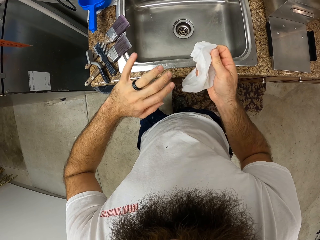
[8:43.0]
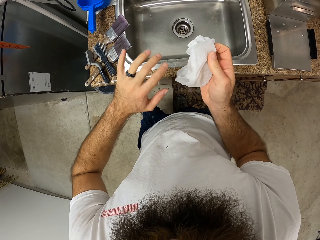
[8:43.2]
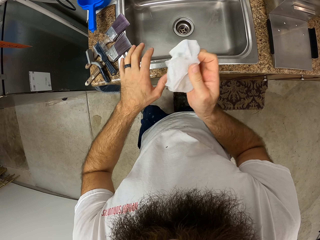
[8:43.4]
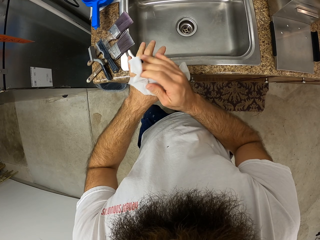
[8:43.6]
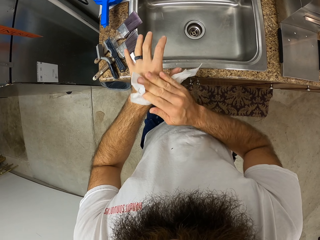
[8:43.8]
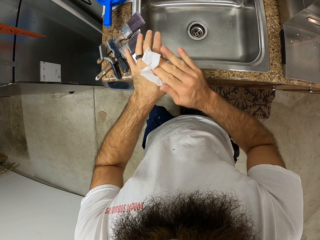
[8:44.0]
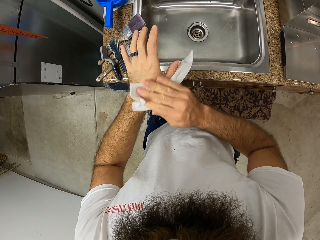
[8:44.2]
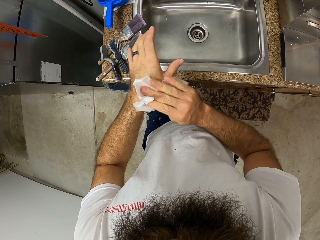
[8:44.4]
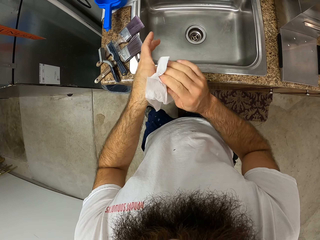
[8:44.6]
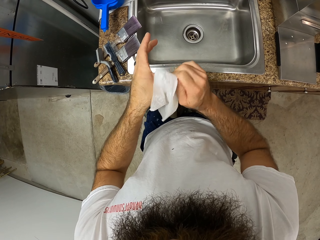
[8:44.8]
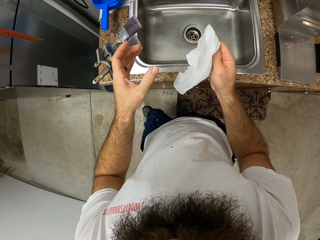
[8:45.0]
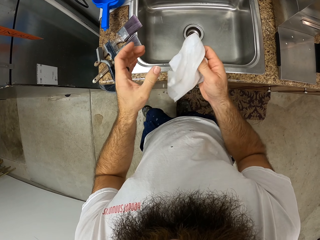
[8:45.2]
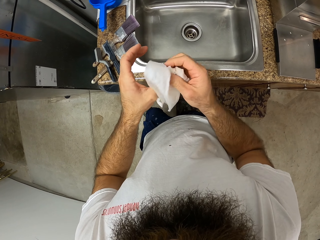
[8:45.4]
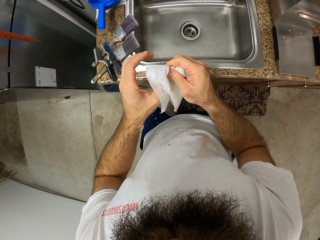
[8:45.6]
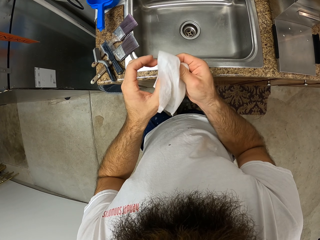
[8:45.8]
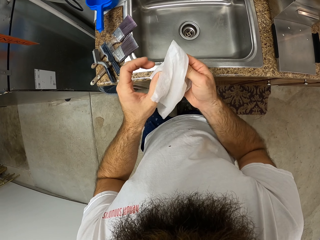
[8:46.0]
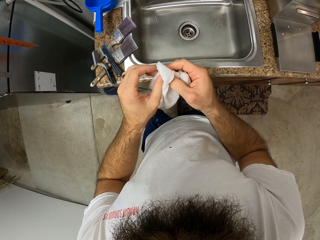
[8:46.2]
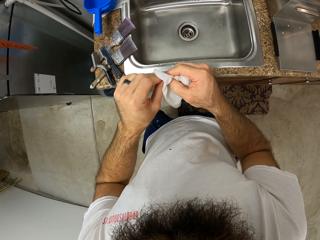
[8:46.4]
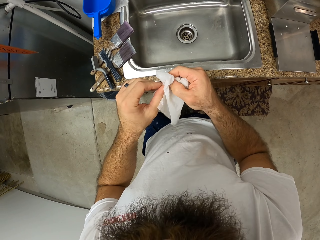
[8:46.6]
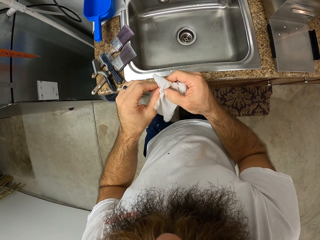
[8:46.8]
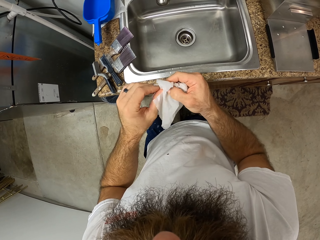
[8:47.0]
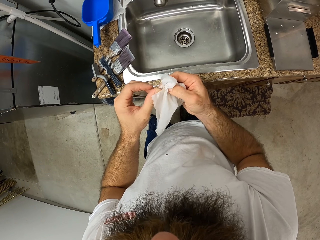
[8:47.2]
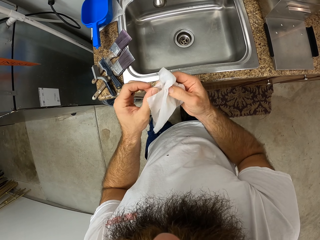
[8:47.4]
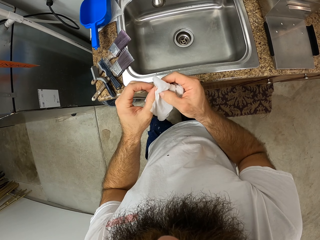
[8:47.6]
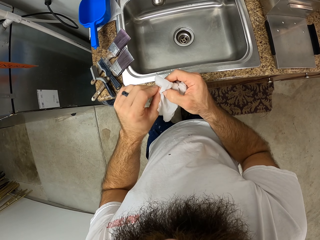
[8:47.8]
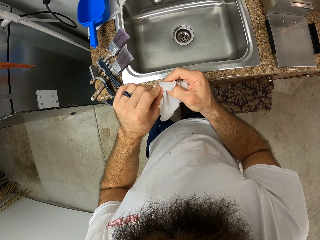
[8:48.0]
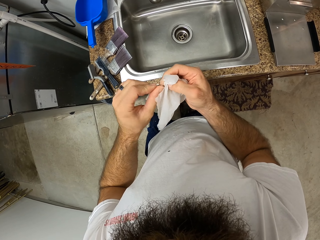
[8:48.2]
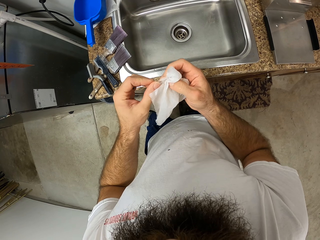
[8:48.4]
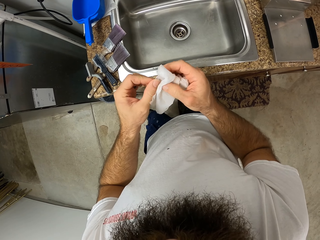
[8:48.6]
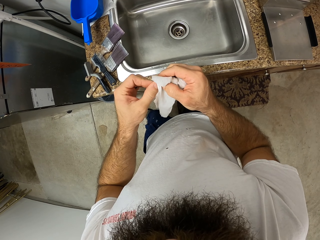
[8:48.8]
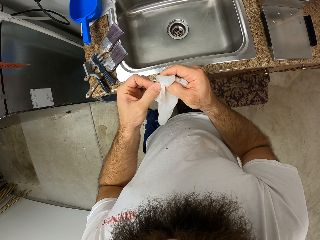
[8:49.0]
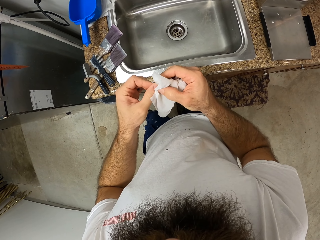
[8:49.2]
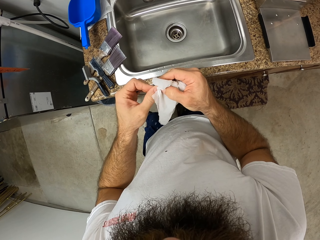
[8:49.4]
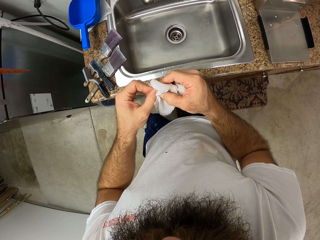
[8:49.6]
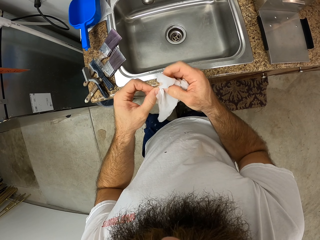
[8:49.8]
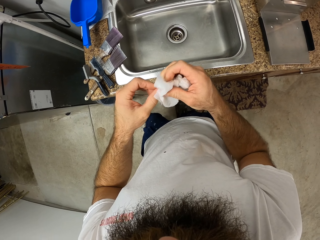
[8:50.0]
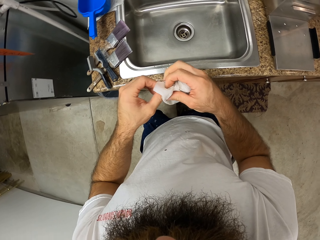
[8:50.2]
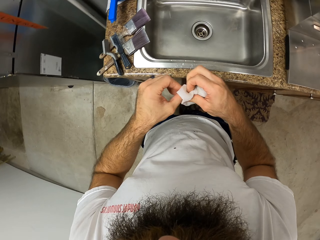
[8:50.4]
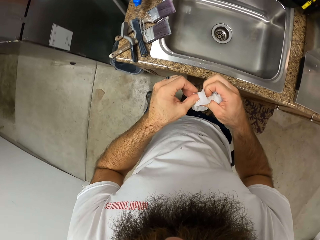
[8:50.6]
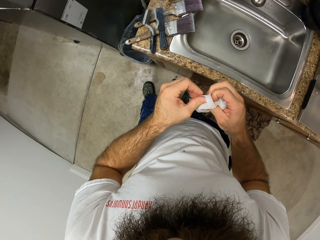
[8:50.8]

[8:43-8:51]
The camera wearer wipes the hand nails with the serviette.
